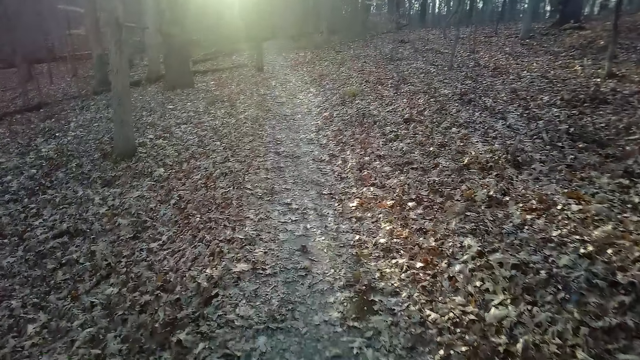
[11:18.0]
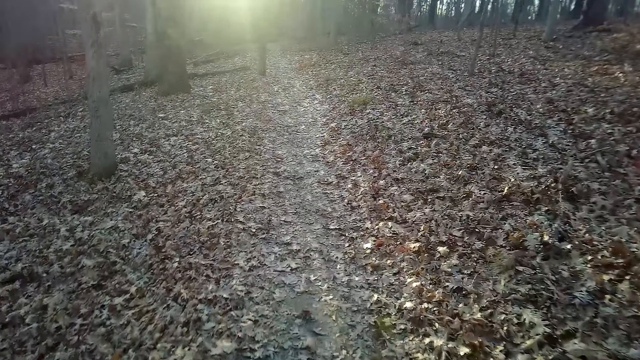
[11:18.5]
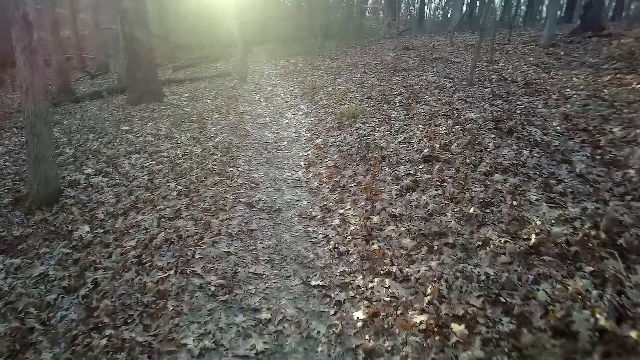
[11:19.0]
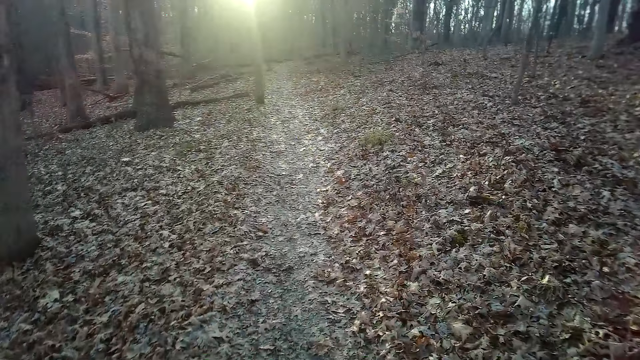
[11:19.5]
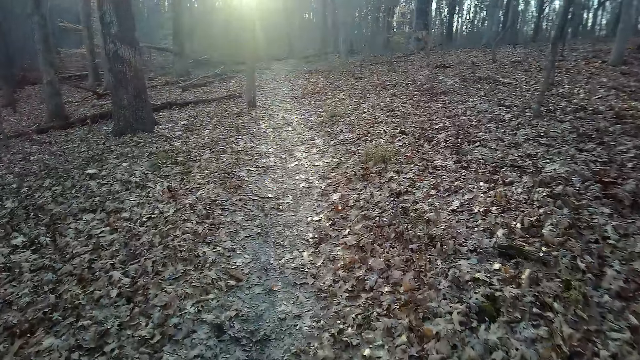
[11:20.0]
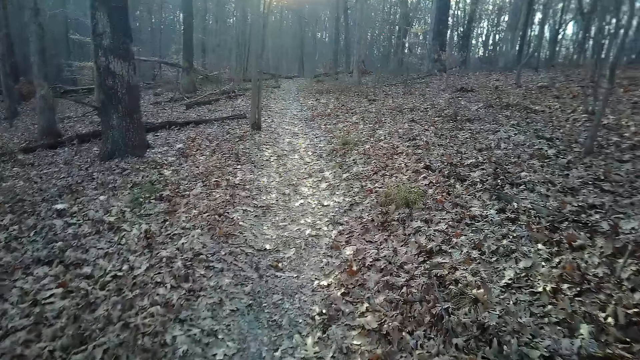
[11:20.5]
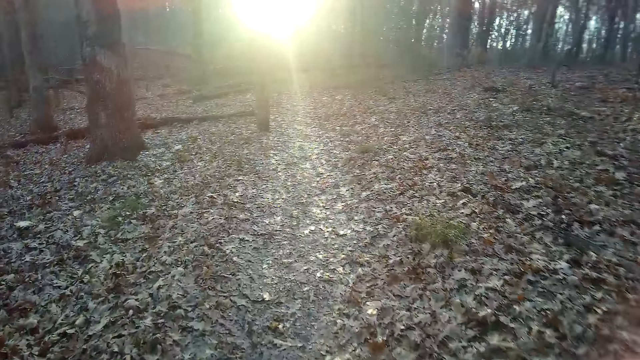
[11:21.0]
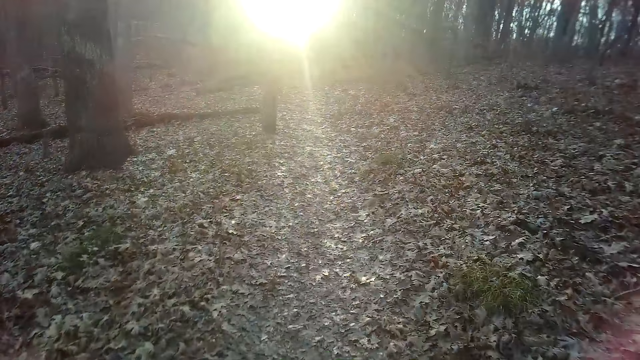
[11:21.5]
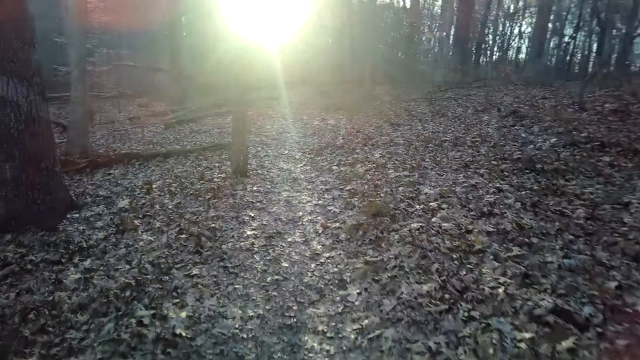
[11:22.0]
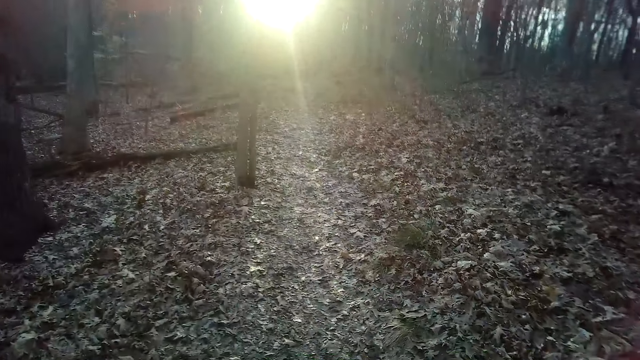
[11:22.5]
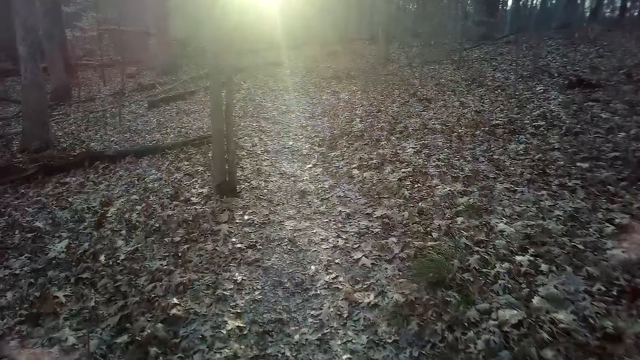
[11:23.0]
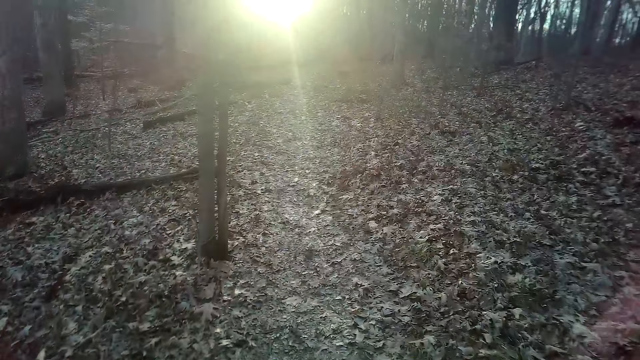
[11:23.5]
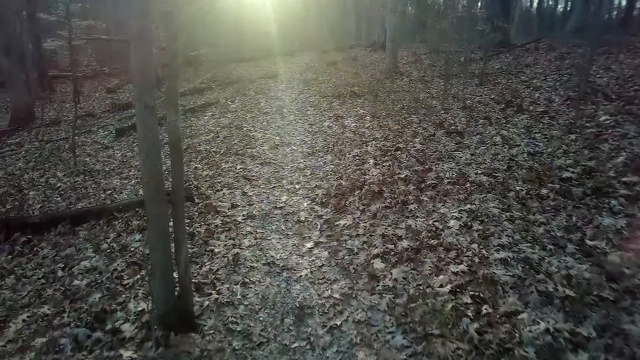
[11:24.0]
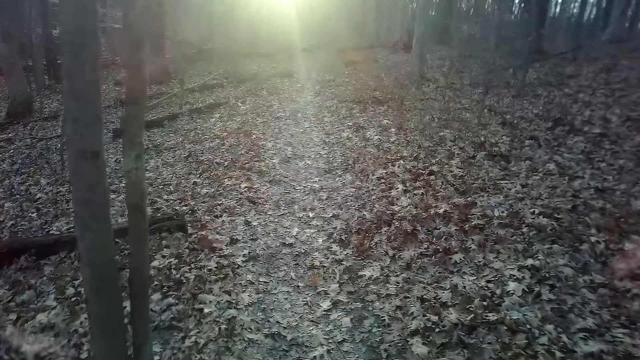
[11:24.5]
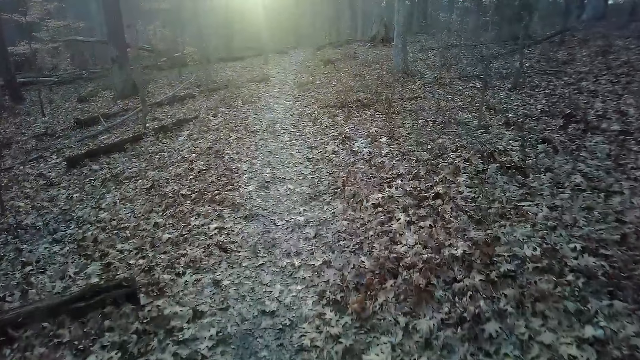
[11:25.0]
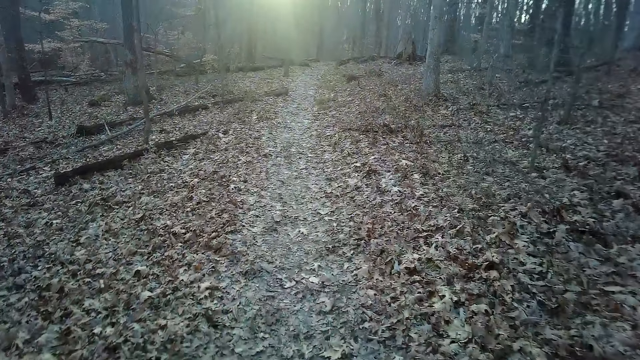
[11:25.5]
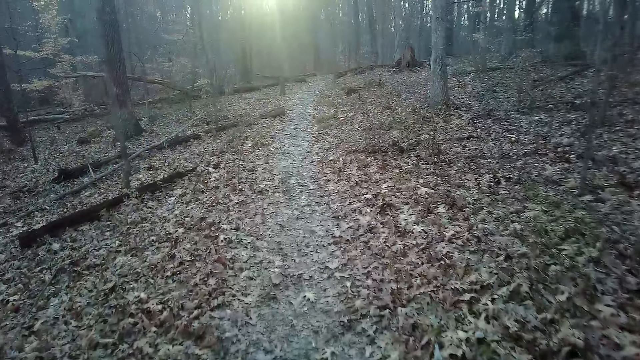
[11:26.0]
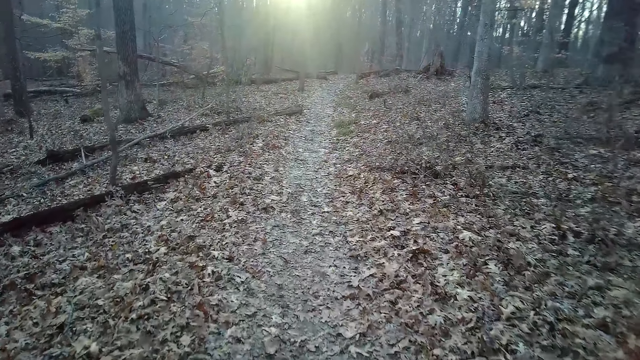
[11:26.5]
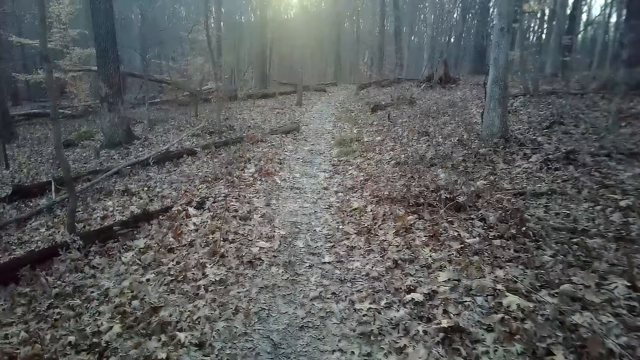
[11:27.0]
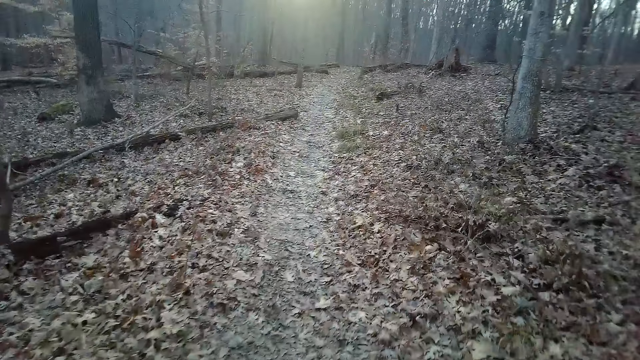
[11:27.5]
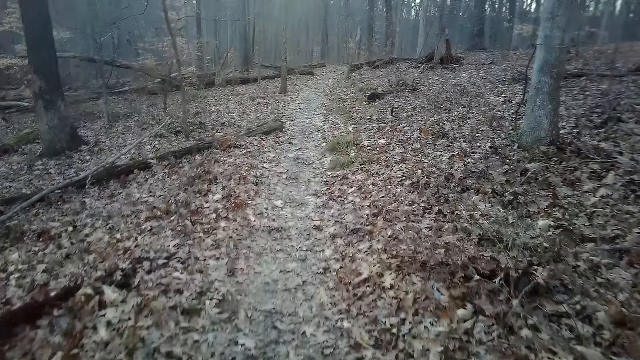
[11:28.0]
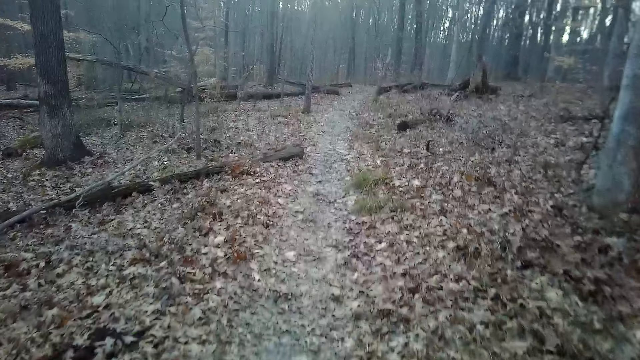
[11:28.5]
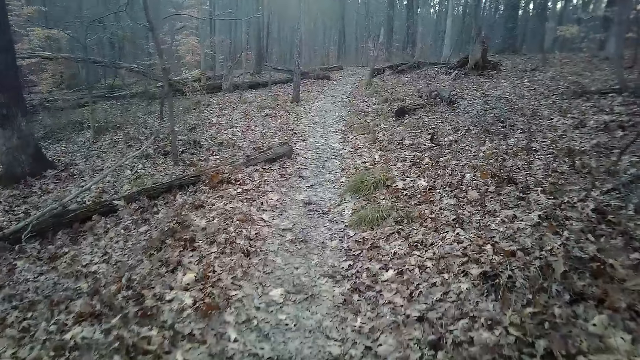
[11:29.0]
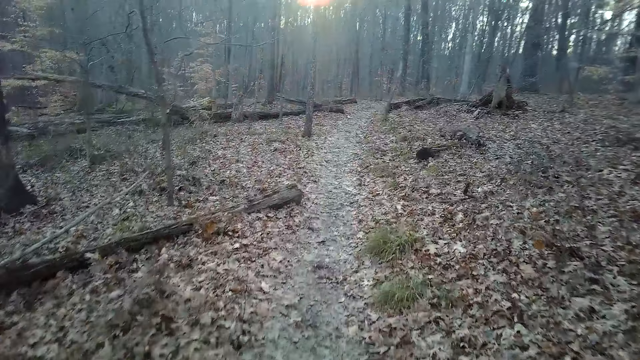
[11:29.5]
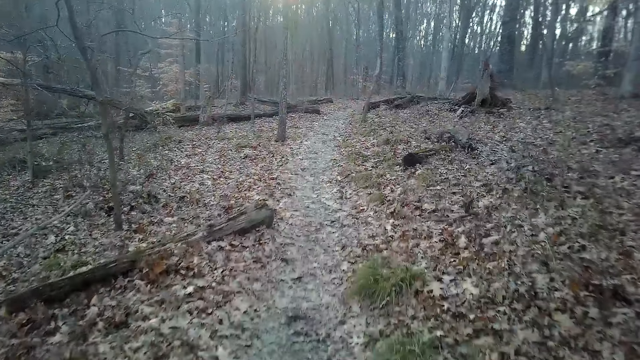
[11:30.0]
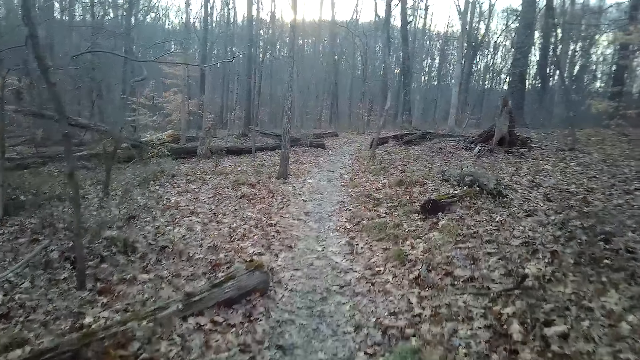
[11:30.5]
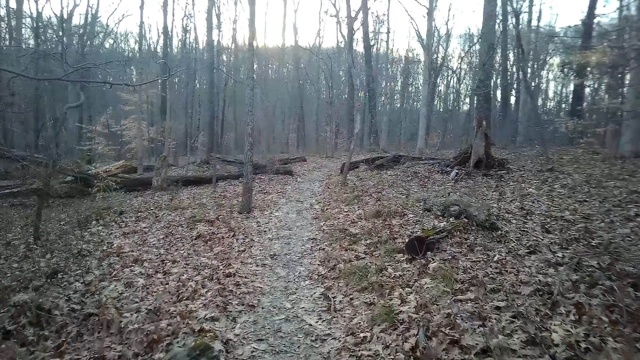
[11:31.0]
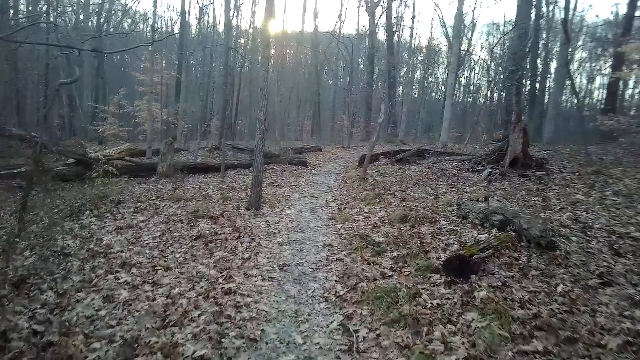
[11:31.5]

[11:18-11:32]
The camera wearer coughs.

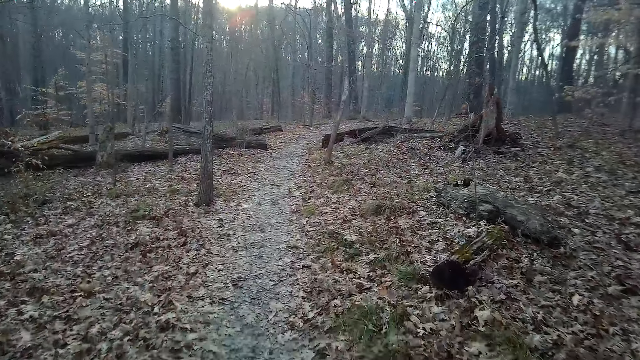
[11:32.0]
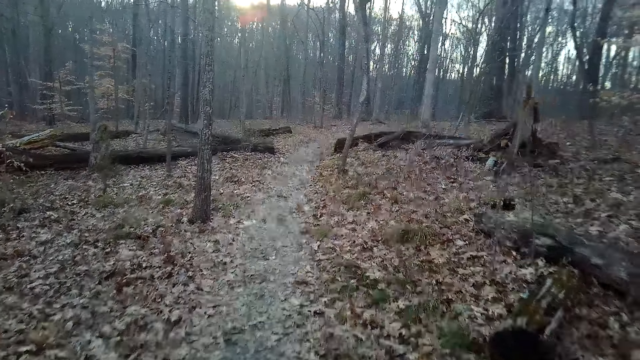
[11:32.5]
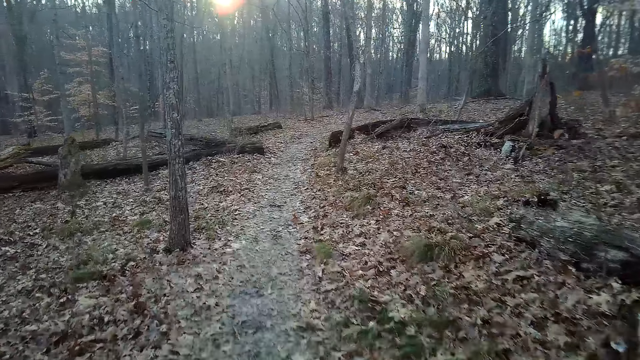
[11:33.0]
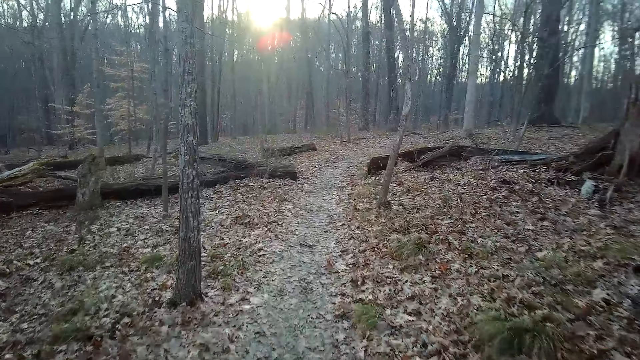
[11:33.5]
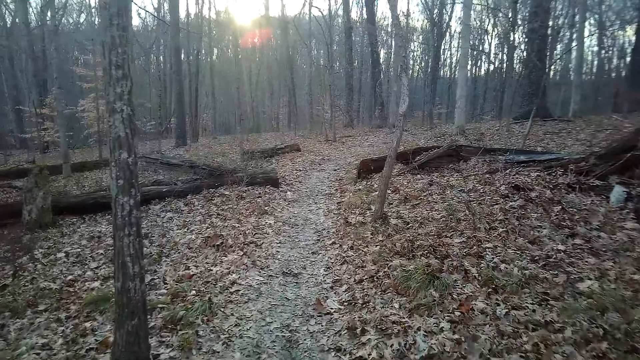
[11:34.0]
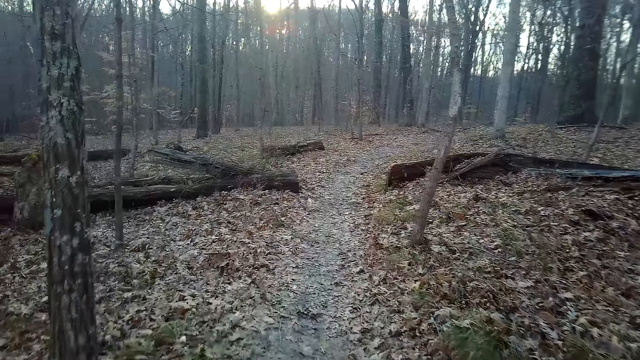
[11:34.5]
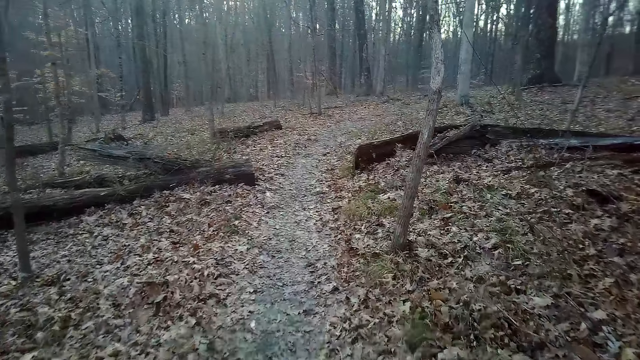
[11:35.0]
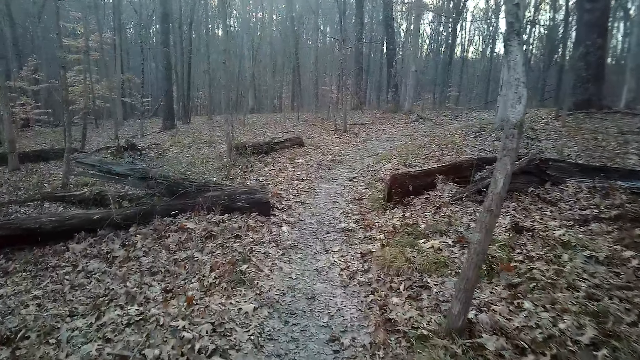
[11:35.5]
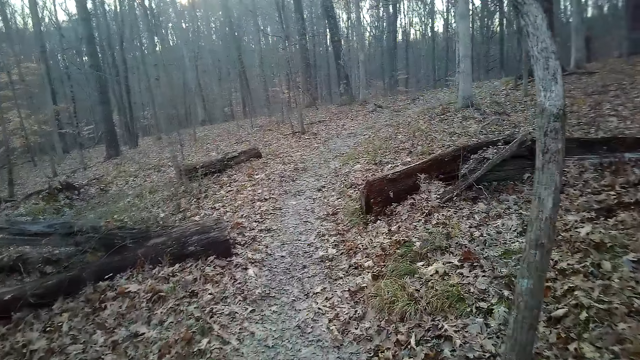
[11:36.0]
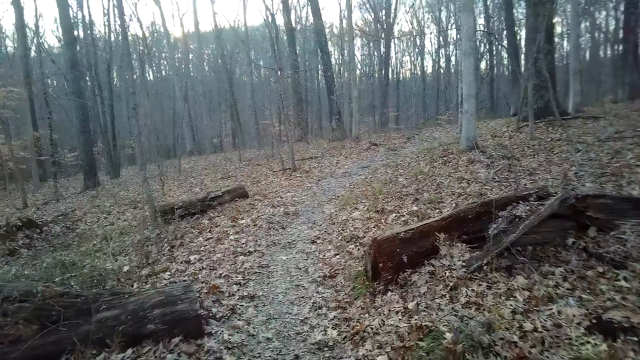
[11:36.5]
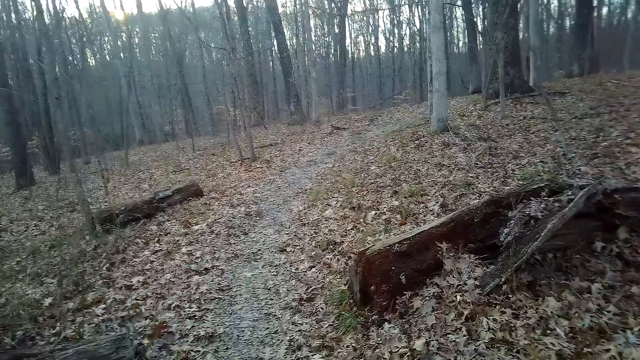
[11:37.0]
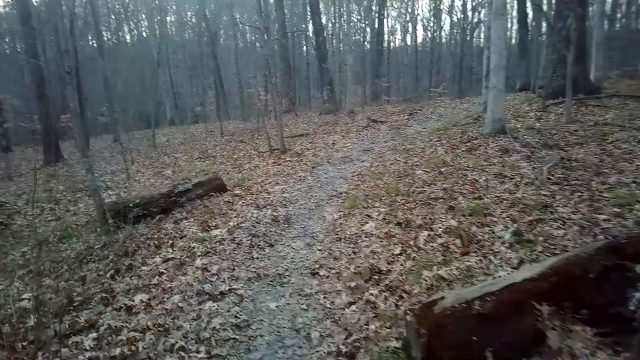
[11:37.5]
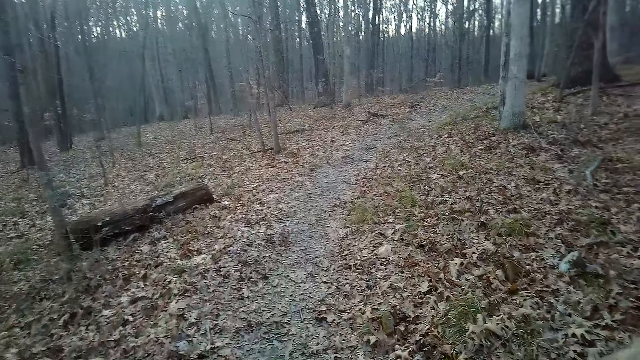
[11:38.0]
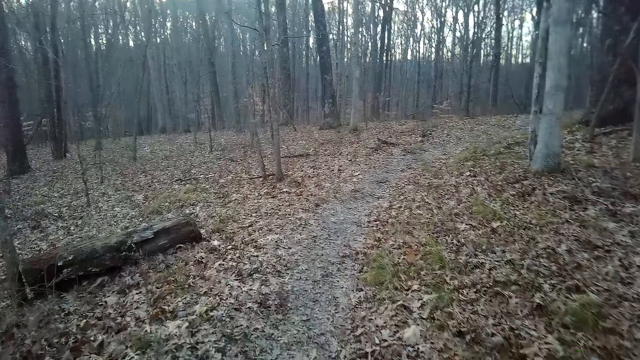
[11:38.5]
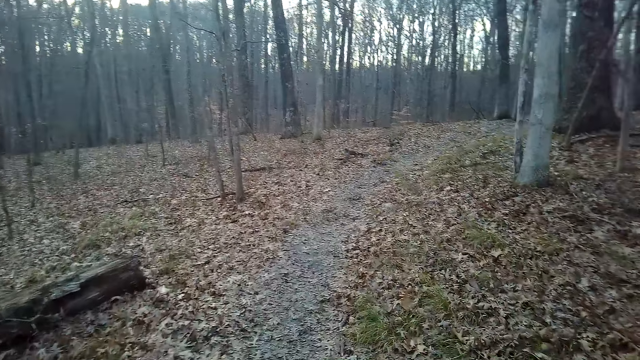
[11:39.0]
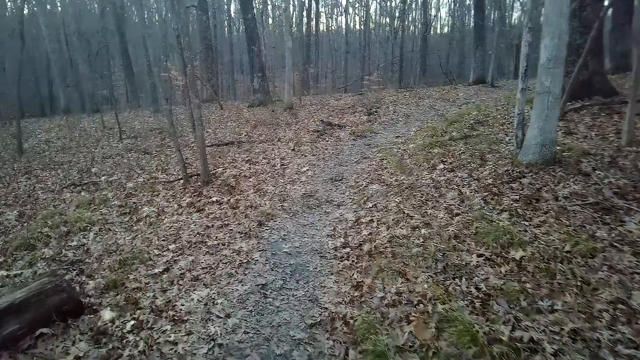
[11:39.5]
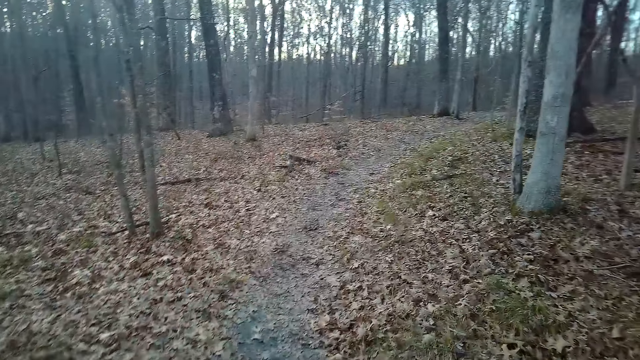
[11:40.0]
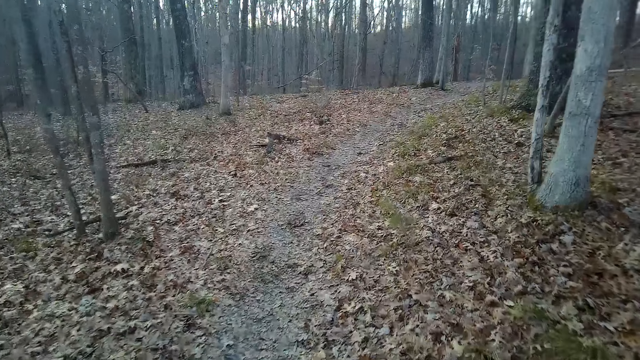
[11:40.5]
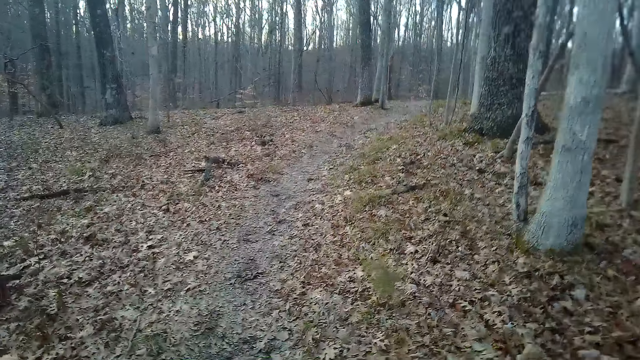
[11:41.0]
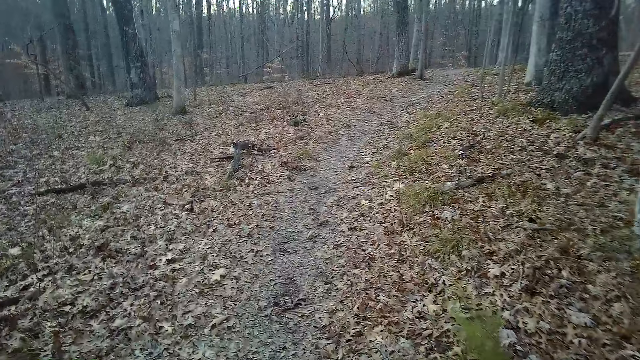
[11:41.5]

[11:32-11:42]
The camera wearer inhales.
